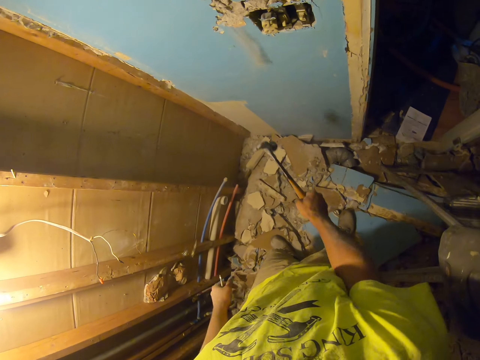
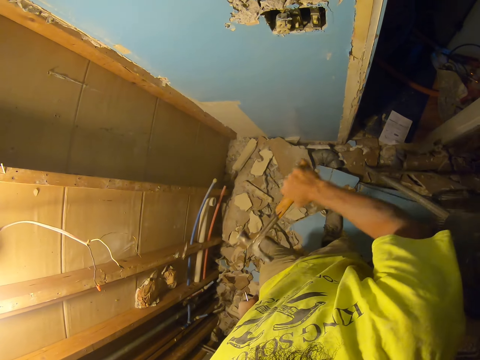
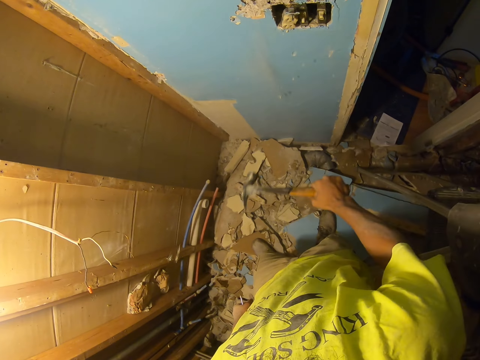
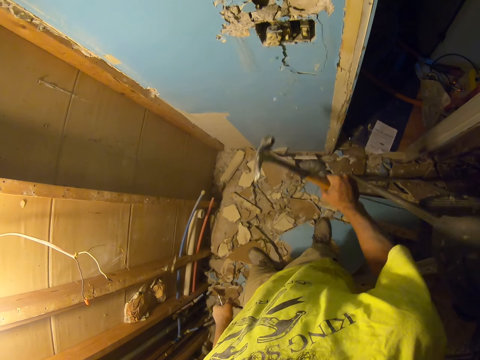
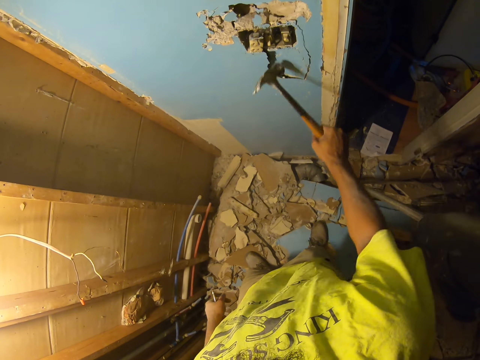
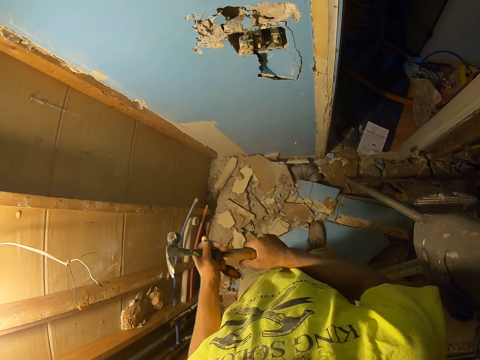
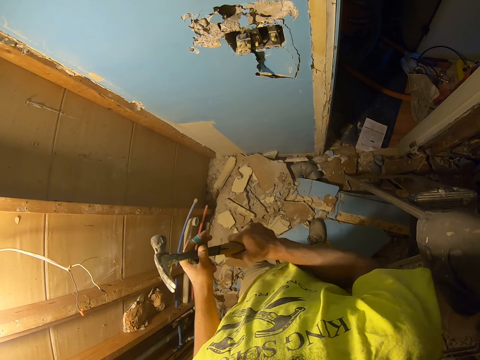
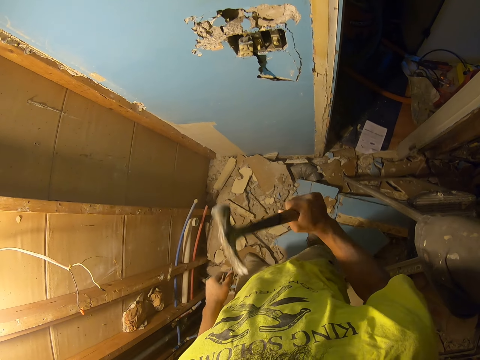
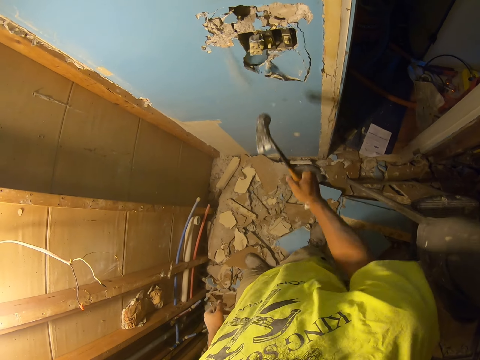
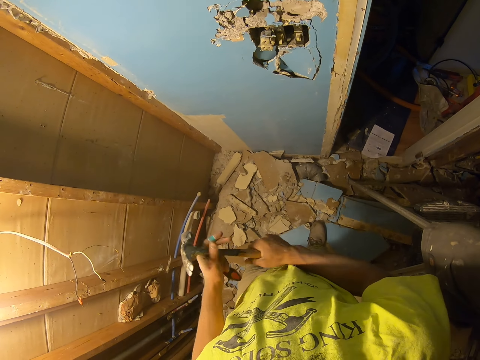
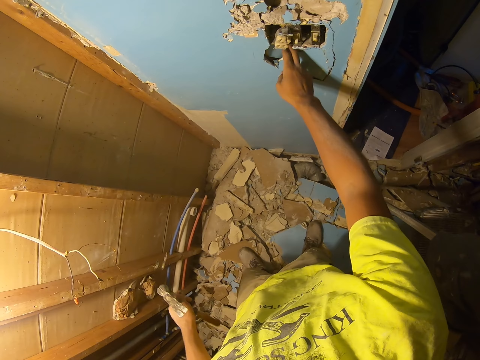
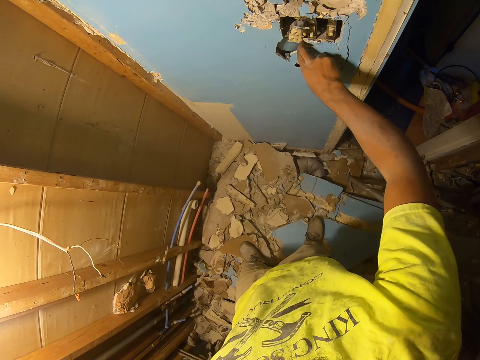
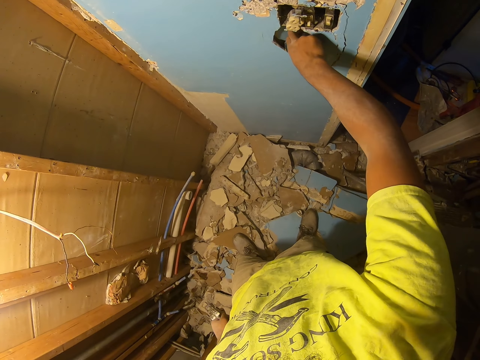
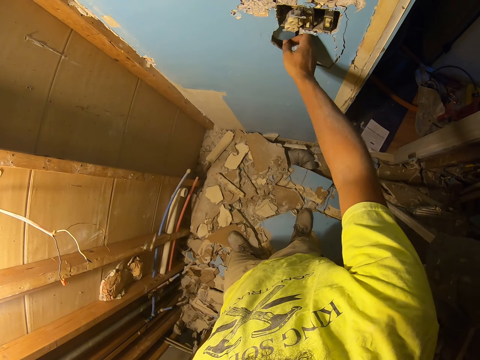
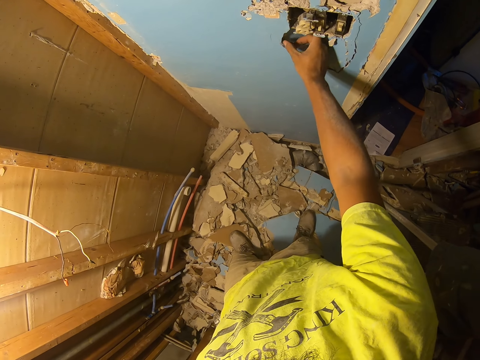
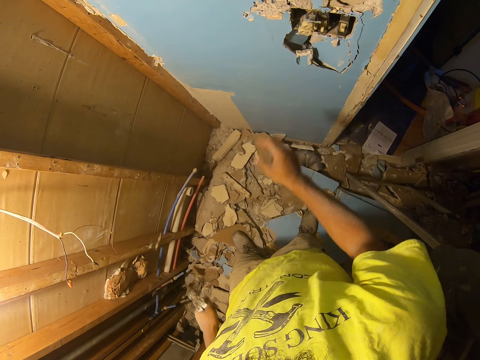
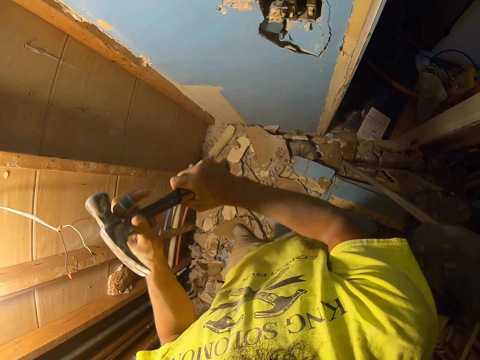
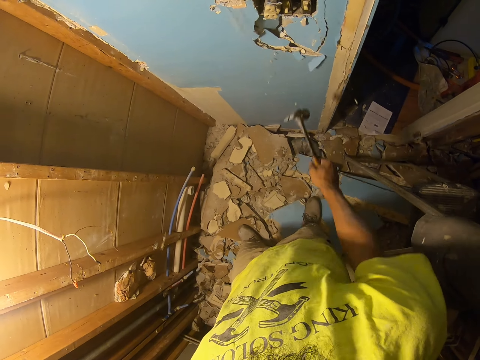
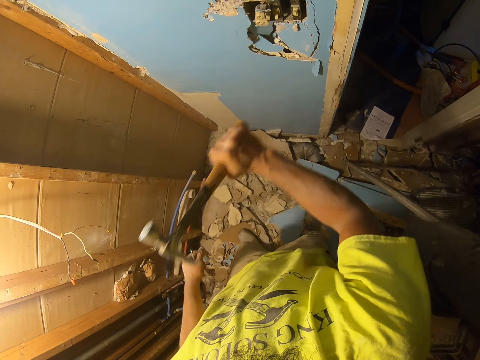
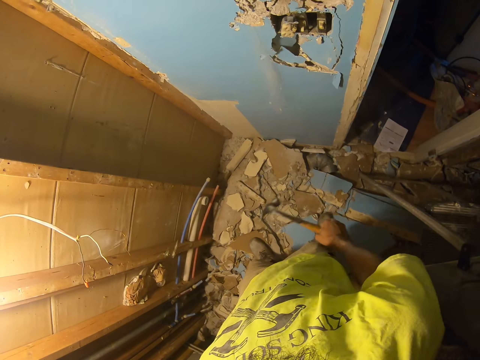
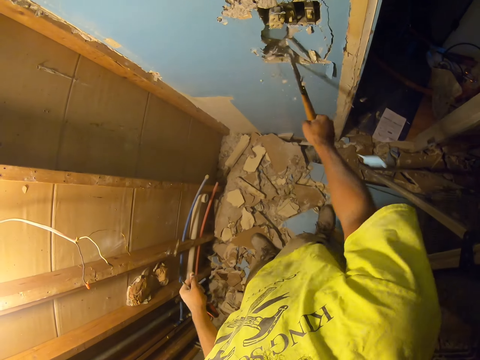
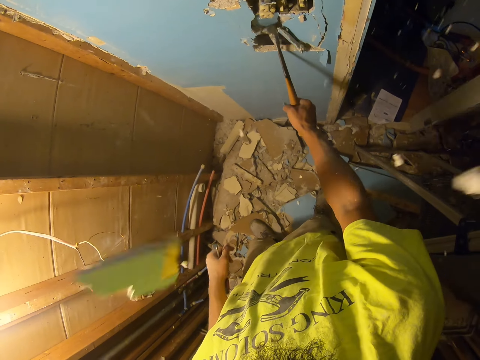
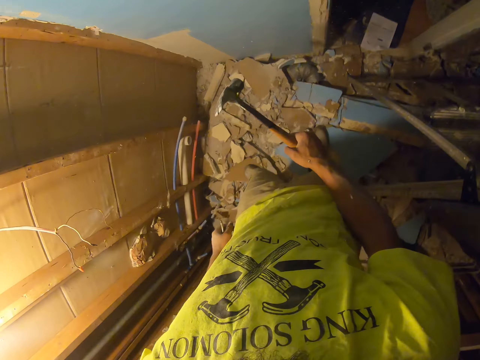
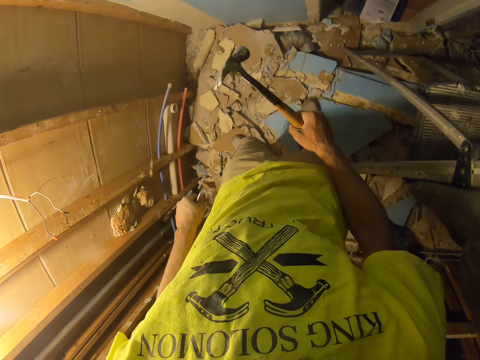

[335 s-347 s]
The camera wearer pulls out the concrete wood and hits the wooden wall.

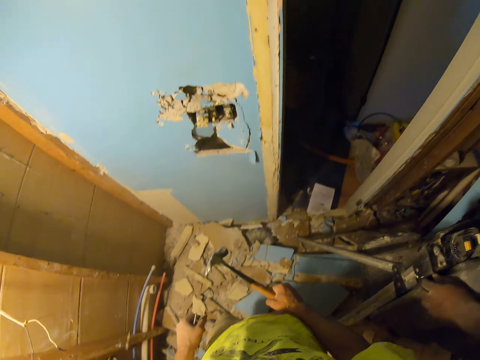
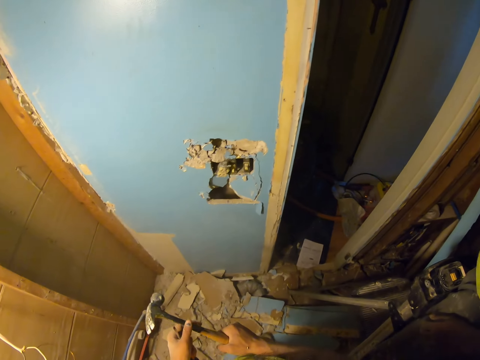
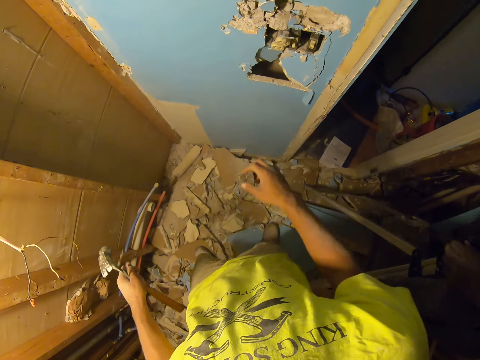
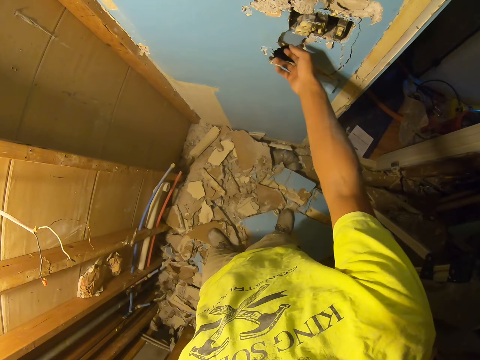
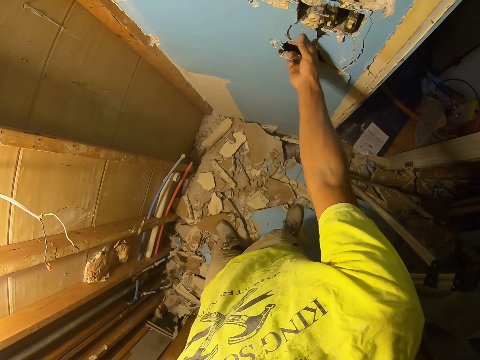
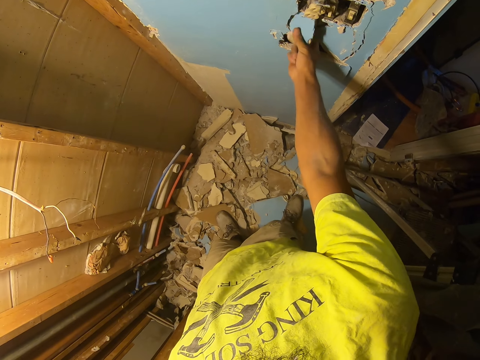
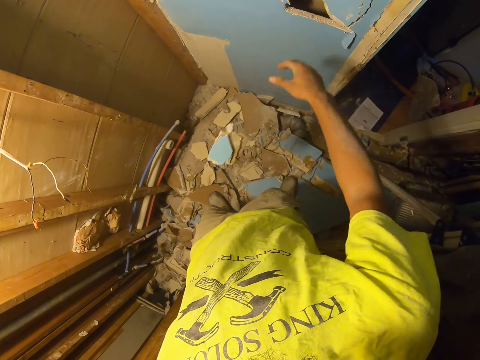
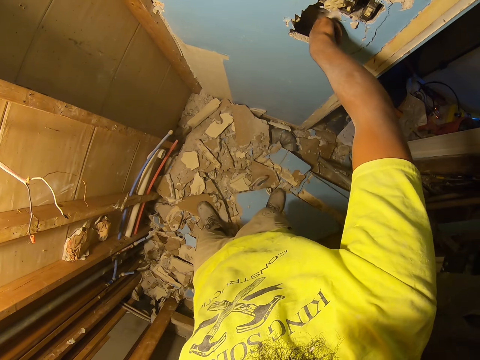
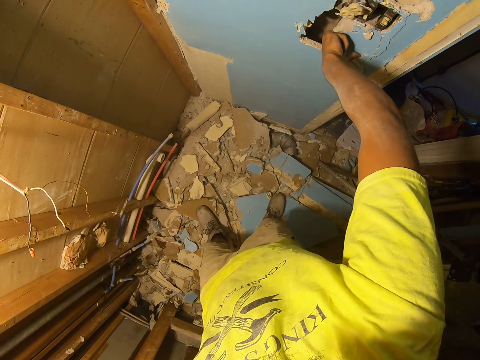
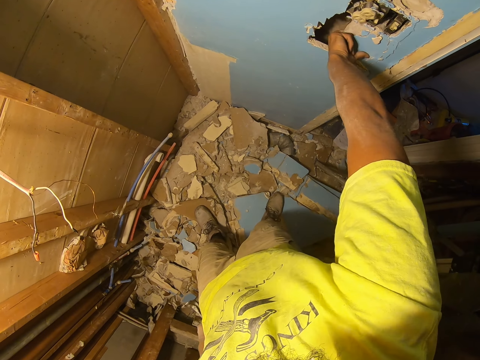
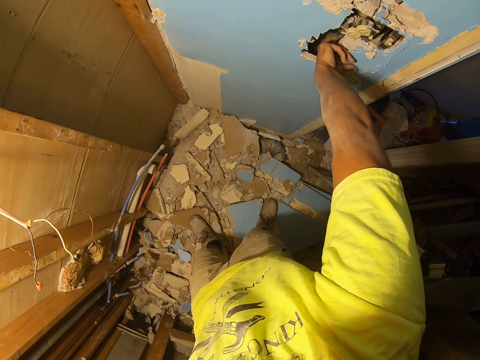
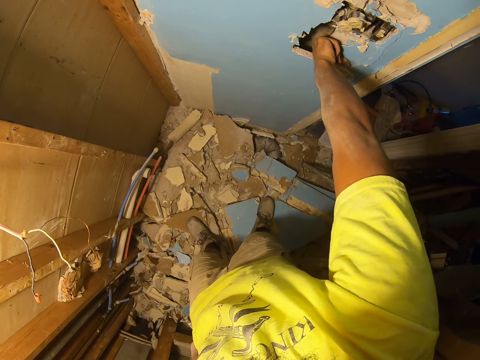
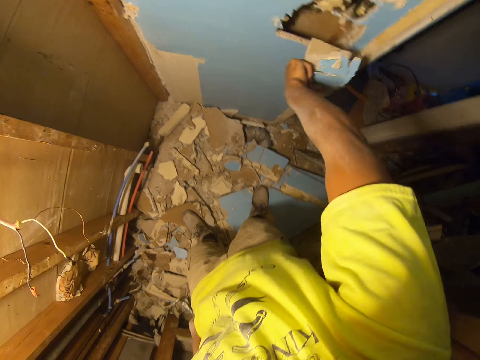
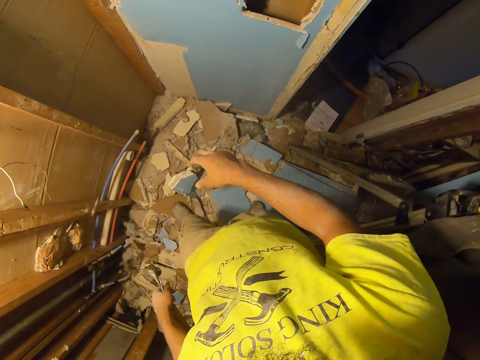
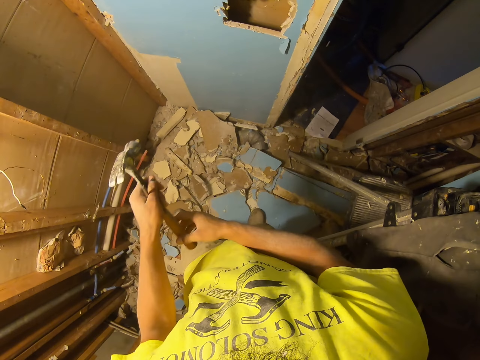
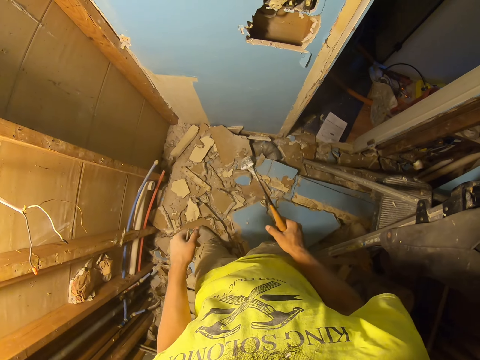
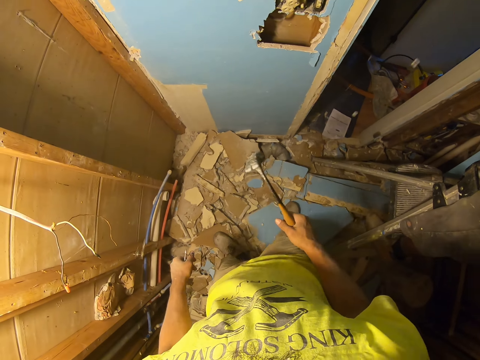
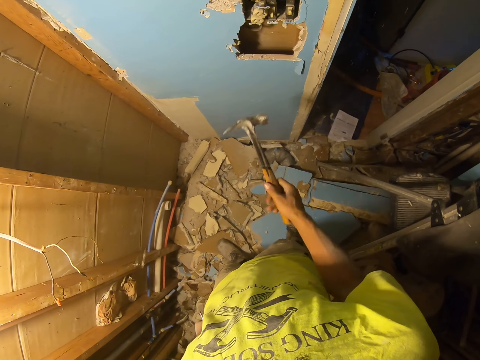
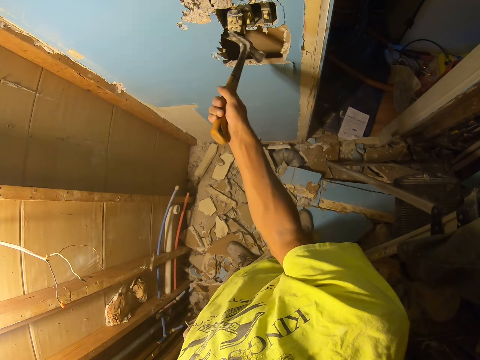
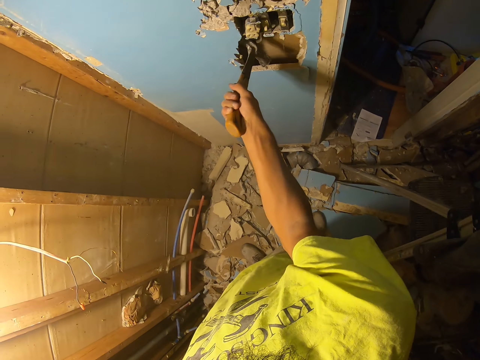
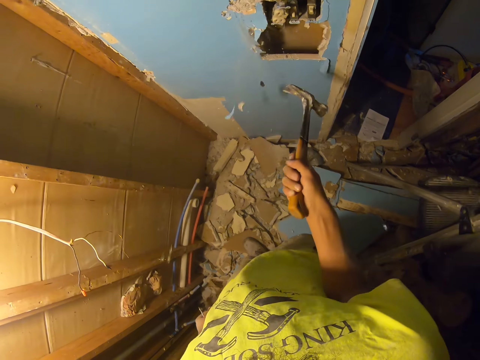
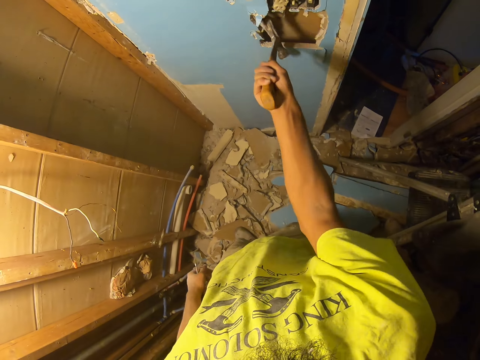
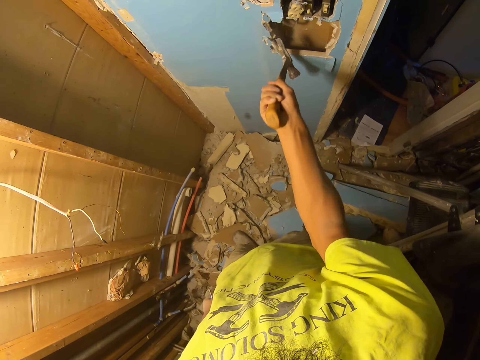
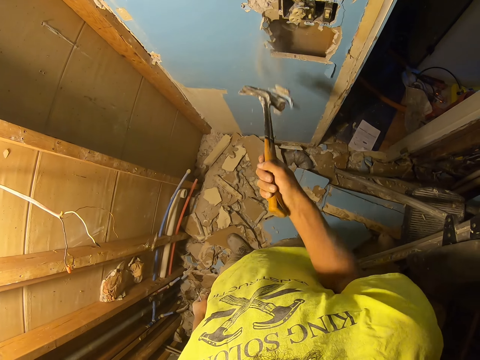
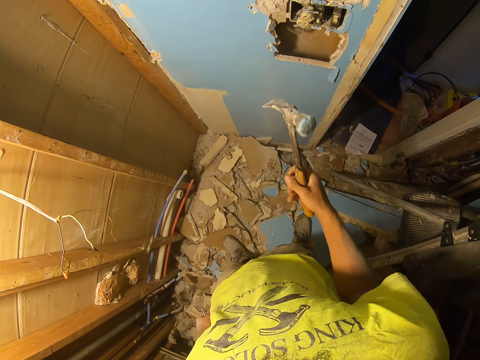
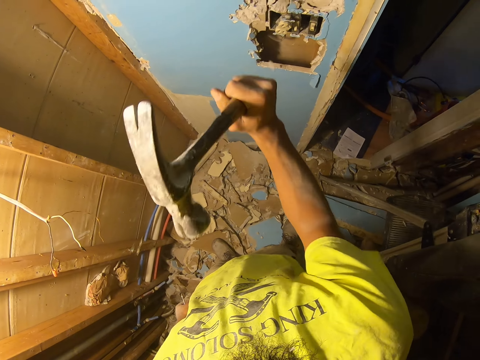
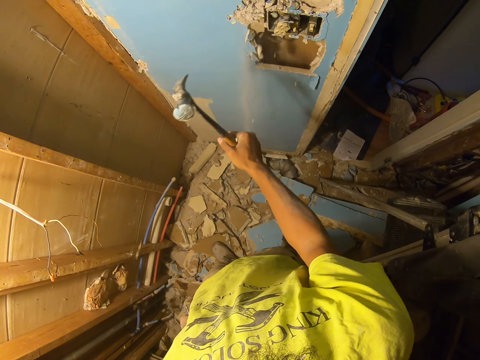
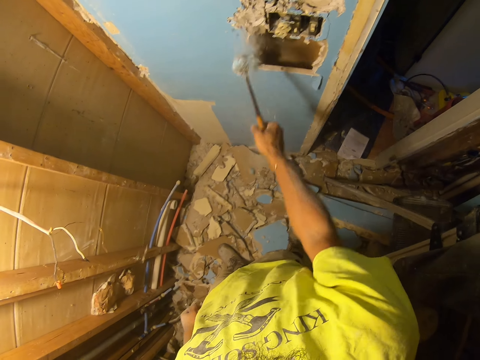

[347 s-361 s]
The camera wearer removes wood pieces using his hand. He drops the wood piece on the floor. He removes pieces of wood using his hands. He drops the wood piece on the floor. He removes pieces of wood using a hammer. He hits the wooden wall using the hammer.
